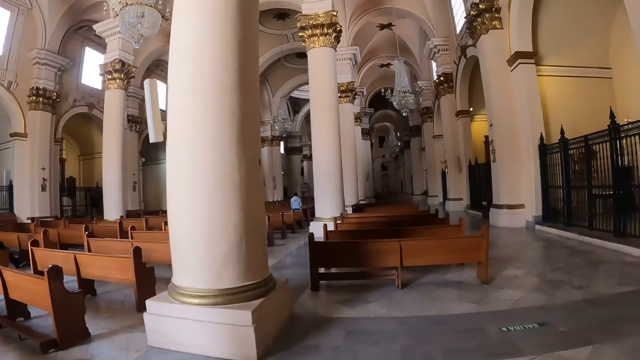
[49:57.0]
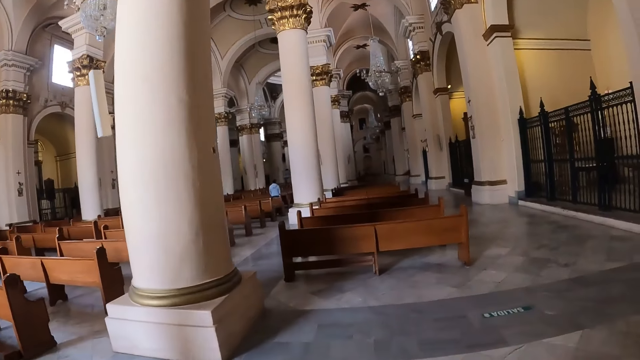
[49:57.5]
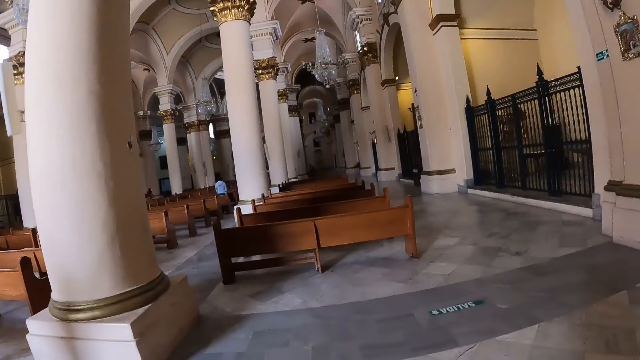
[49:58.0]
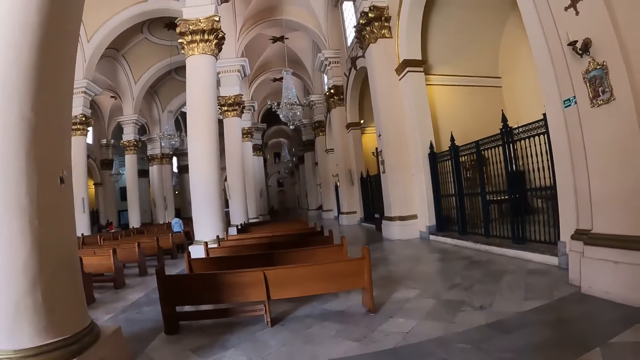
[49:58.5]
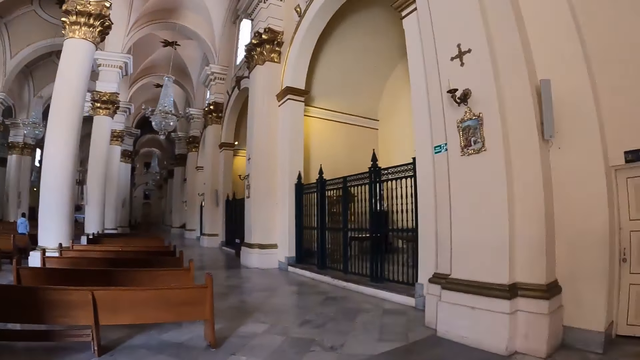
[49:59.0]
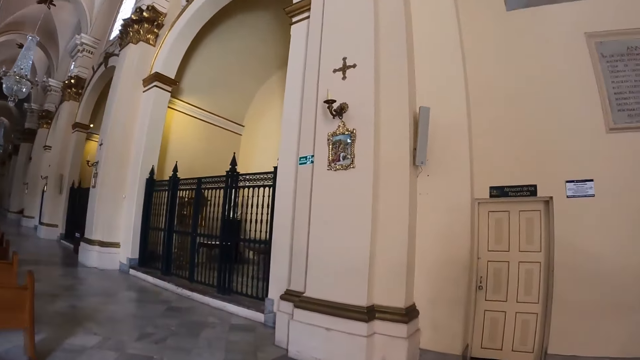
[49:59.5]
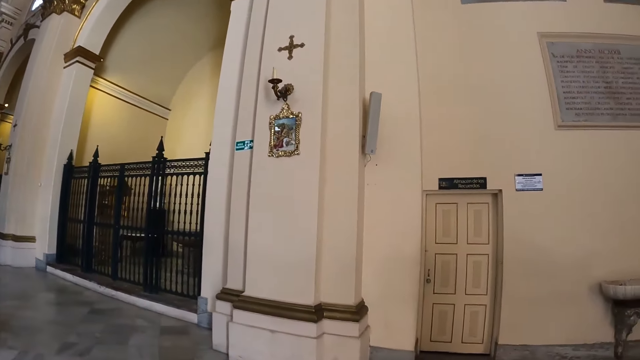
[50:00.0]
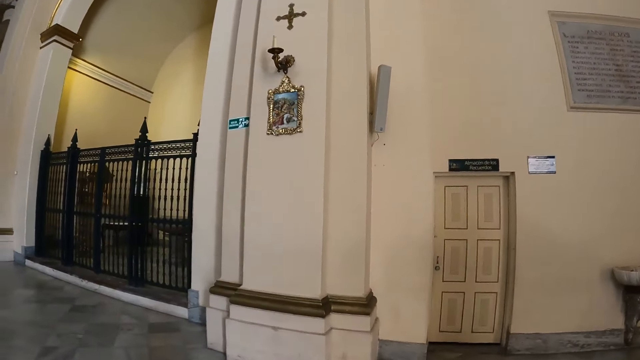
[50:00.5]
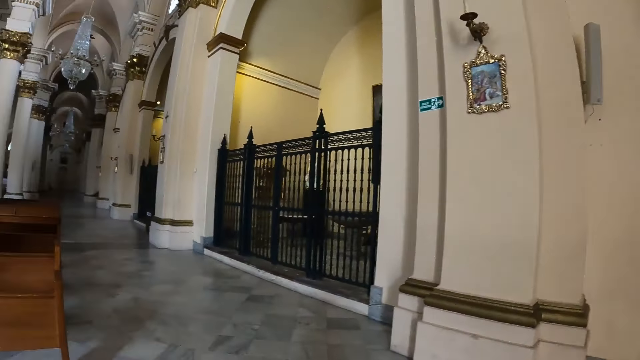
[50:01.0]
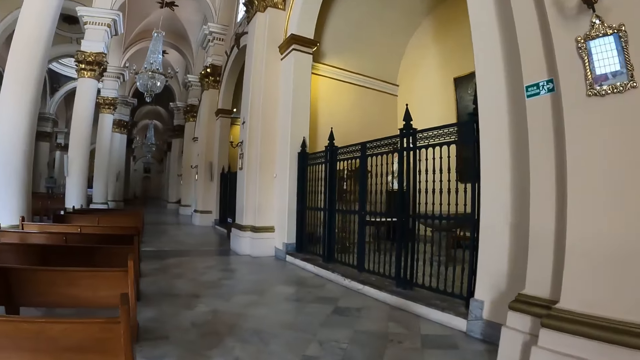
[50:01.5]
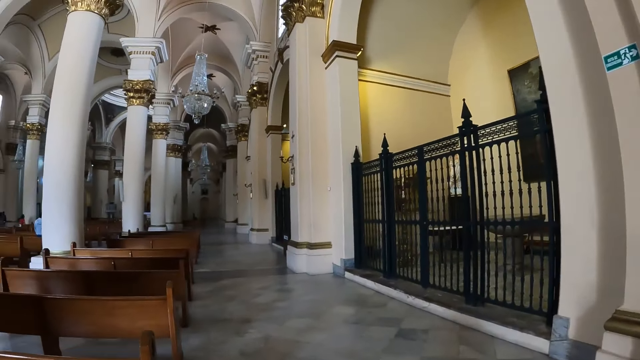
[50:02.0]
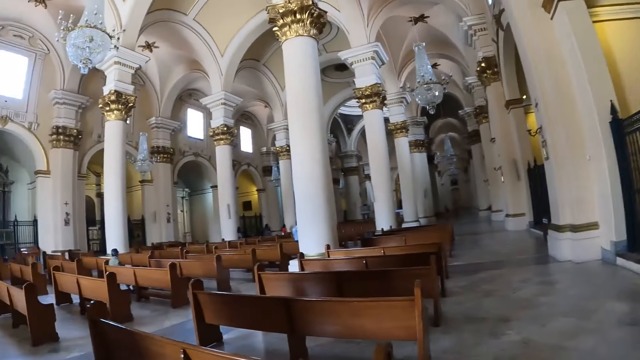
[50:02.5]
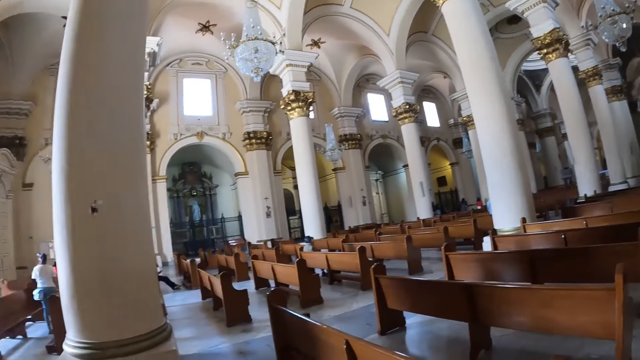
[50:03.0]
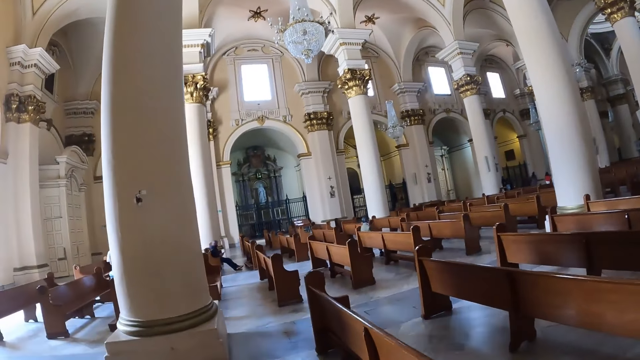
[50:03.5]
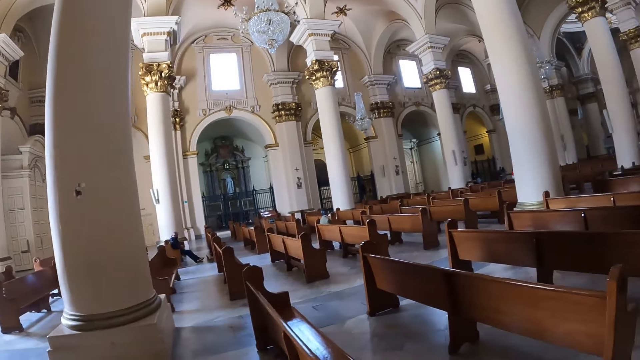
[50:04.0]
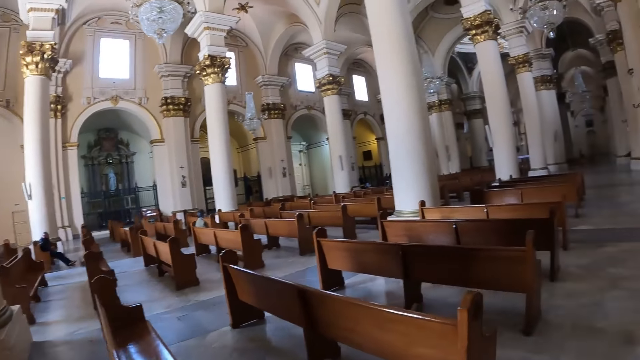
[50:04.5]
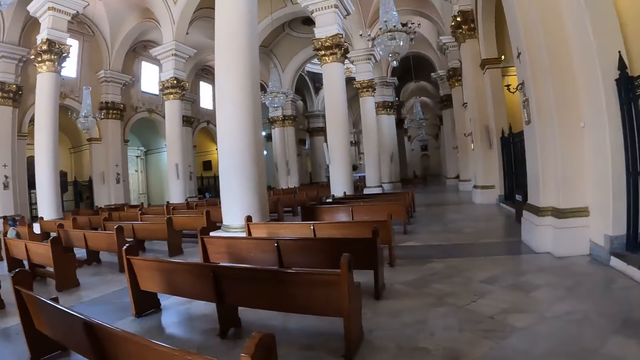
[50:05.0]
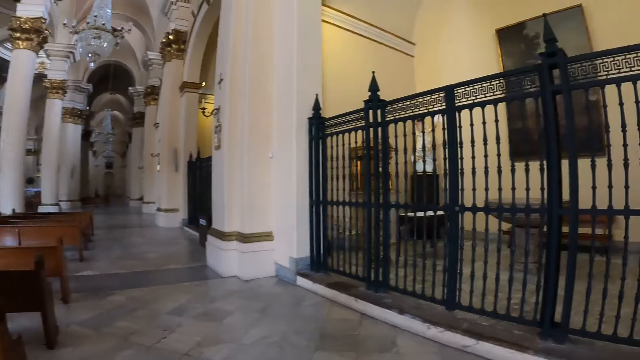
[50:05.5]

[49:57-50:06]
The camera wearer walks around. They walk around the church.

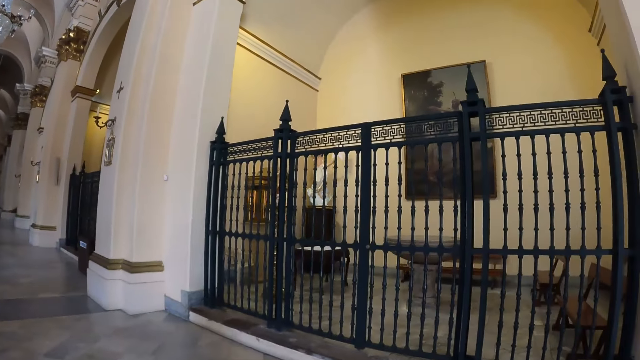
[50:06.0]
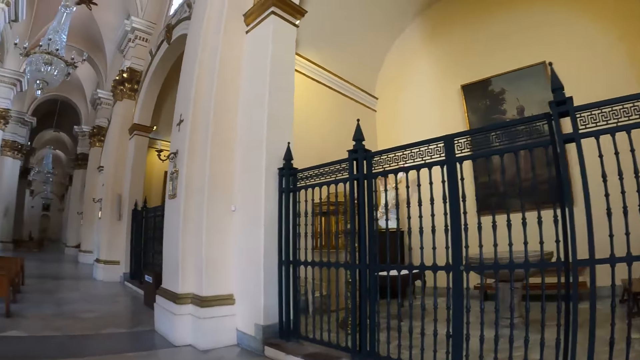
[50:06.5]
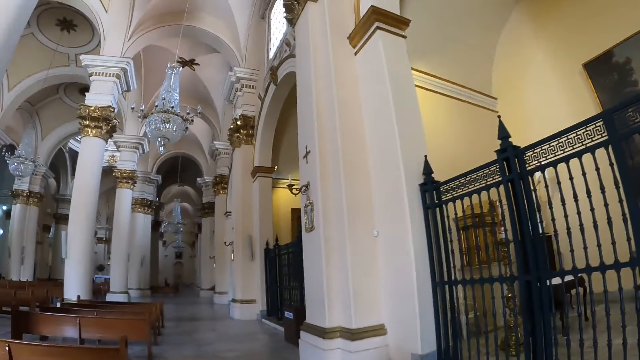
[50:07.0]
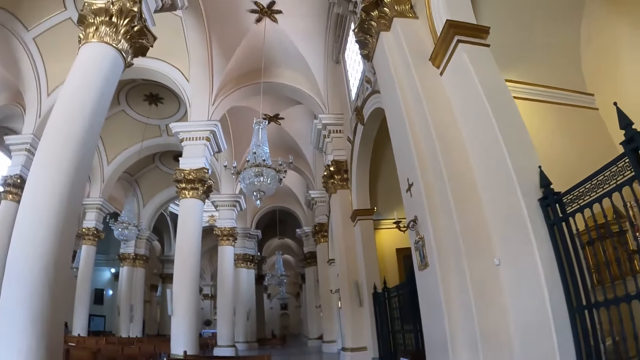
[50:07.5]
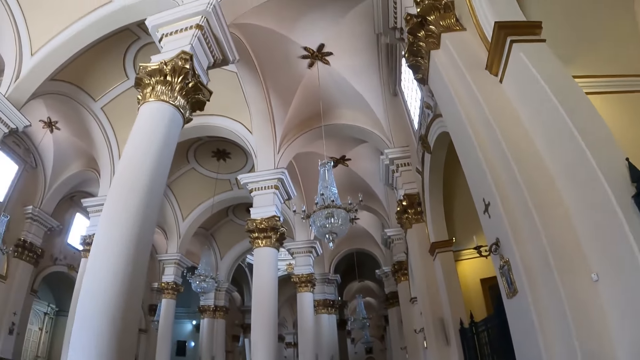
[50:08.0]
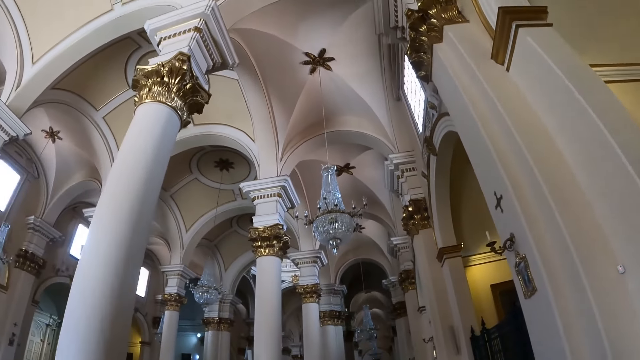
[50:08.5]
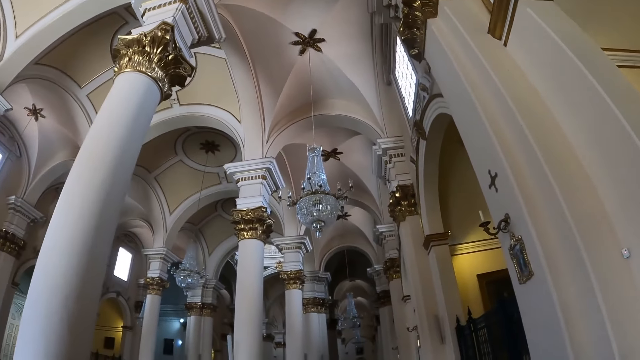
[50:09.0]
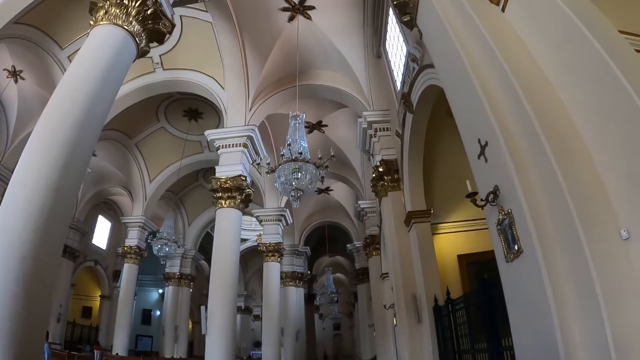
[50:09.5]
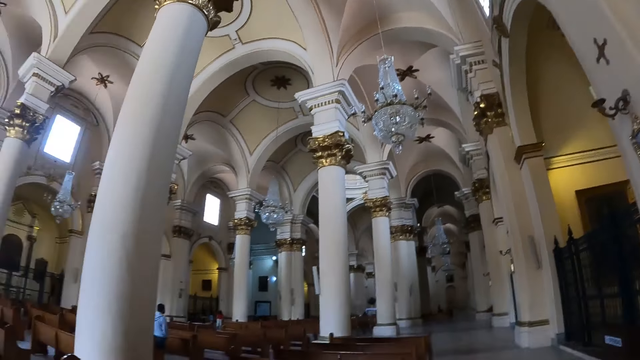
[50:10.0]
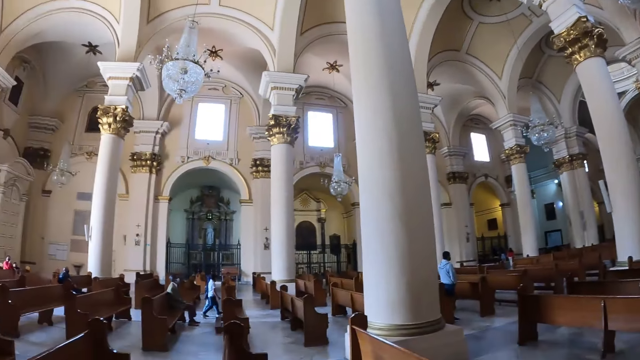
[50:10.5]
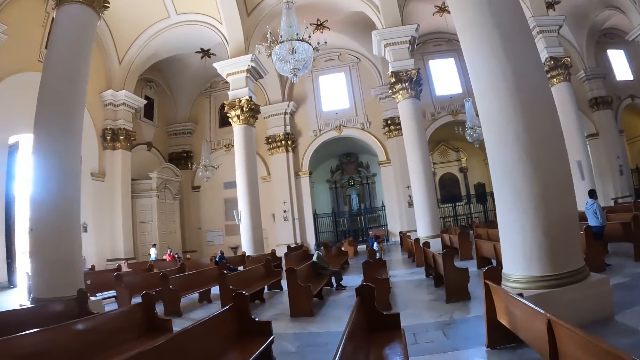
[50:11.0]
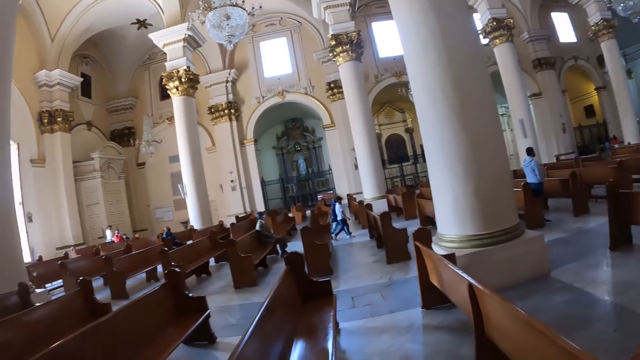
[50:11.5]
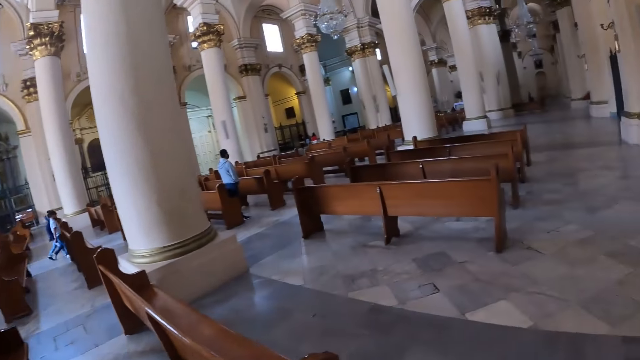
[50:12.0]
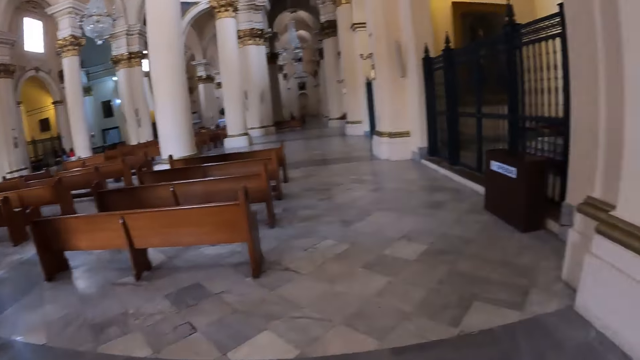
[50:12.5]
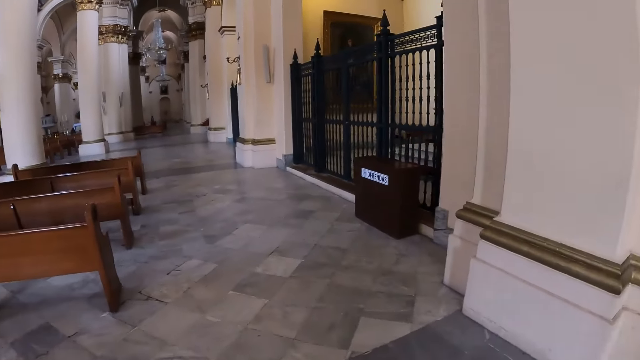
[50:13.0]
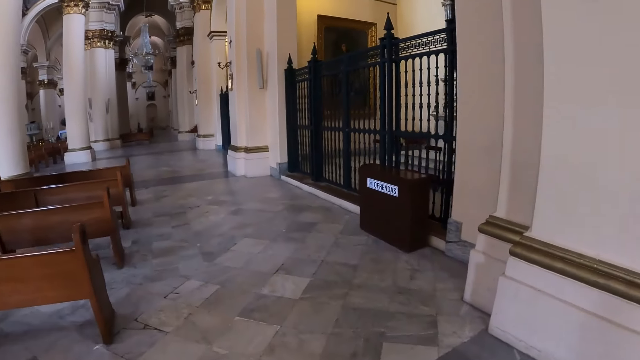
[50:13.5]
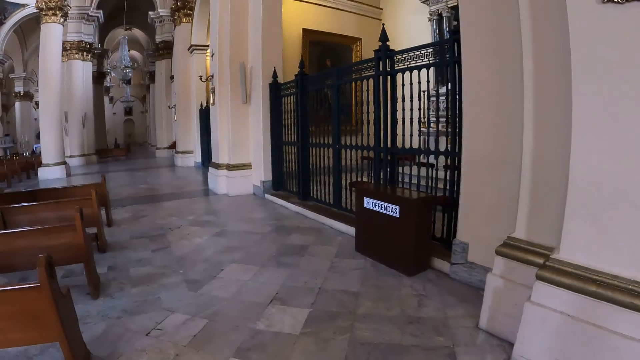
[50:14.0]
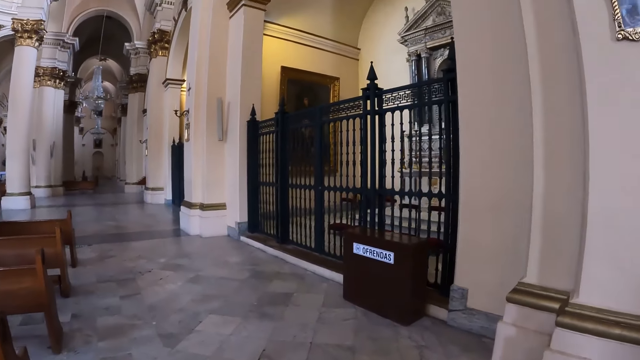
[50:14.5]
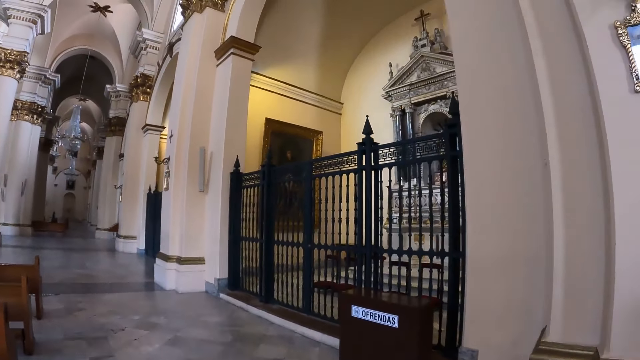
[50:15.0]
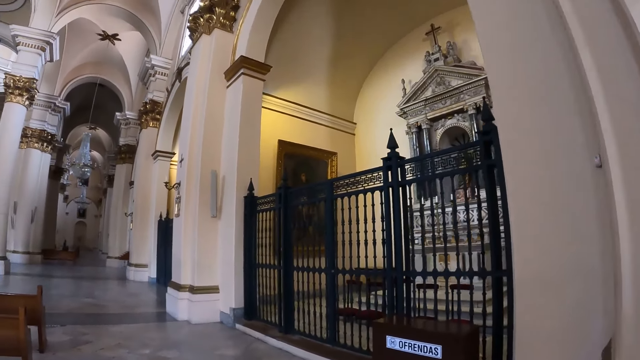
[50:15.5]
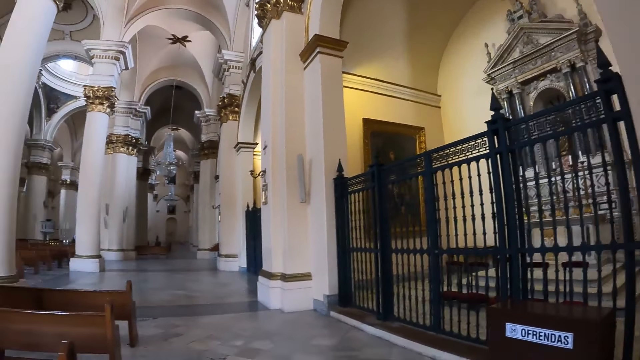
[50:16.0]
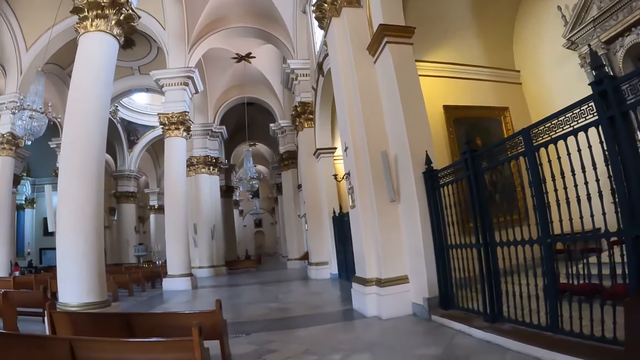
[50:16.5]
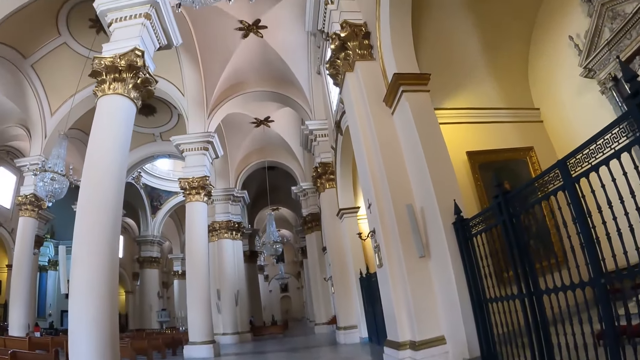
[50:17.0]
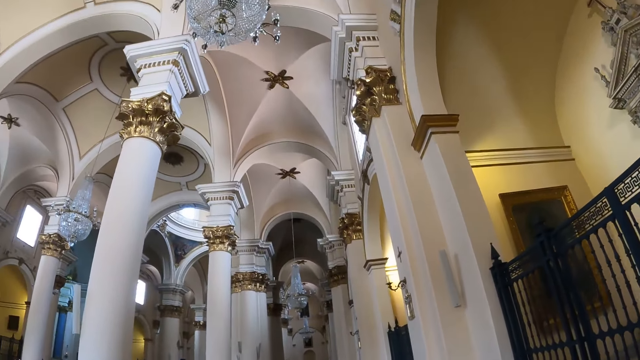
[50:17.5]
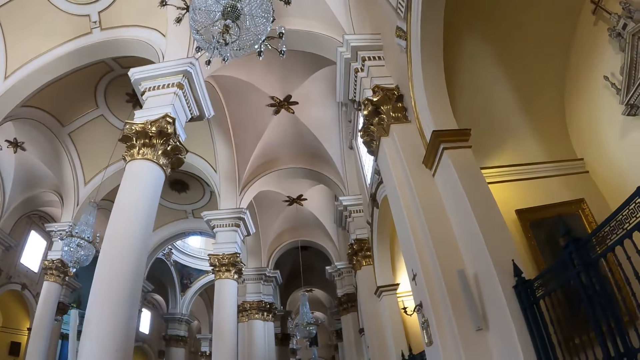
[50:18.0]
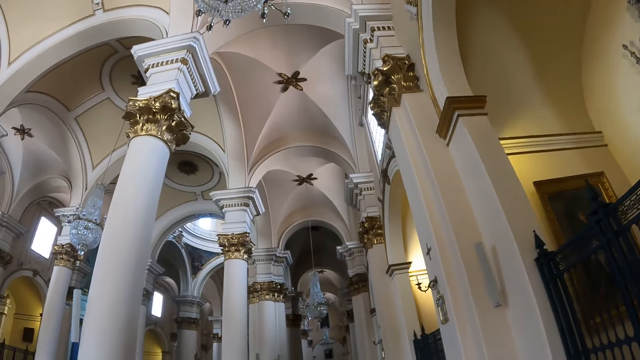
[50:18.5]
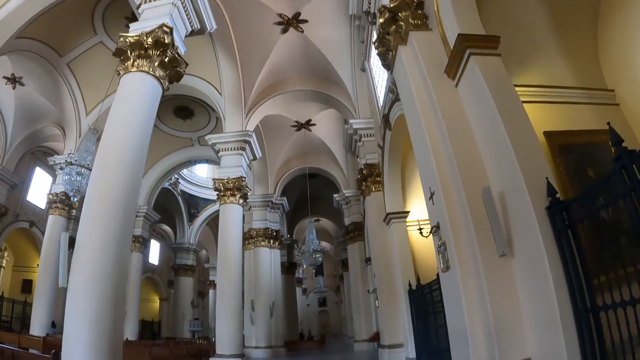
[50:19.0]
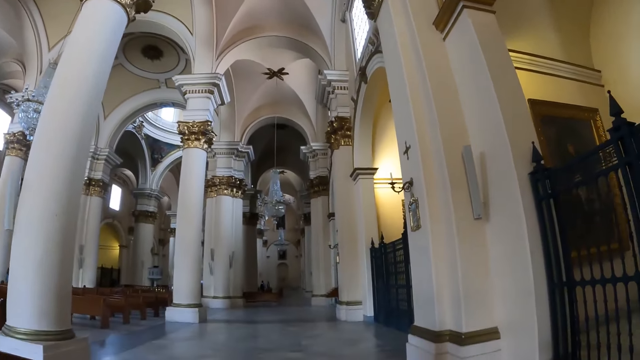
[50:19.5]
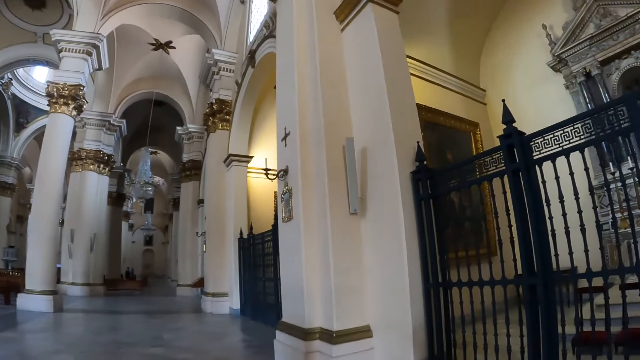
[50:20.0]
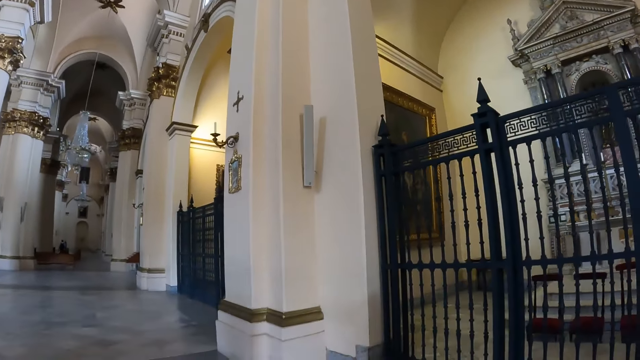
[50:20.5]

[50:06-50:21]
The camera wearer looks around. They walk around. They look around.
